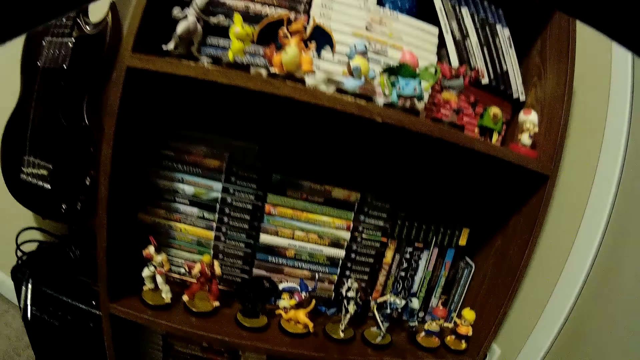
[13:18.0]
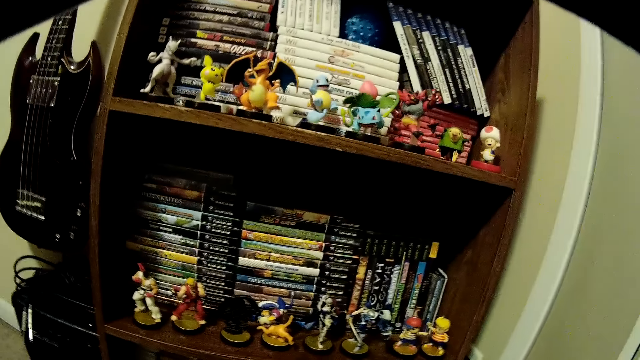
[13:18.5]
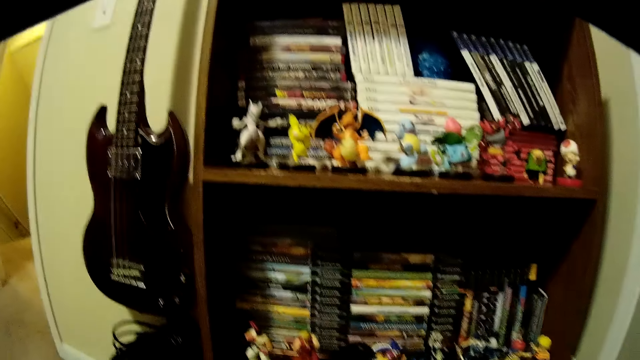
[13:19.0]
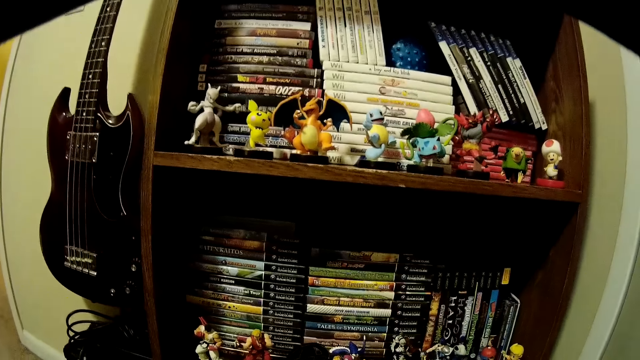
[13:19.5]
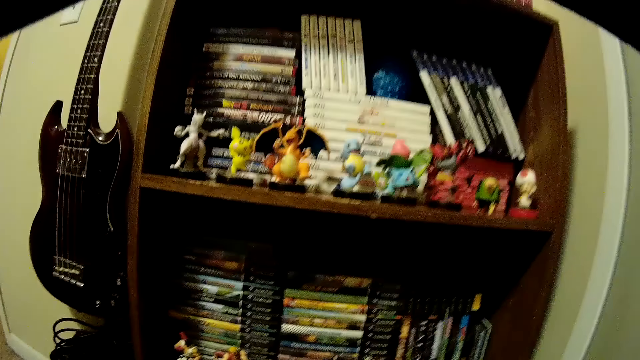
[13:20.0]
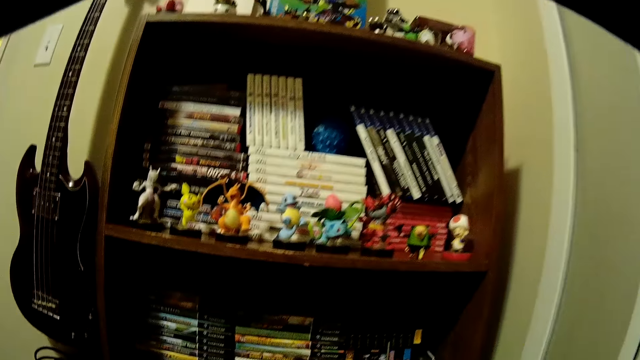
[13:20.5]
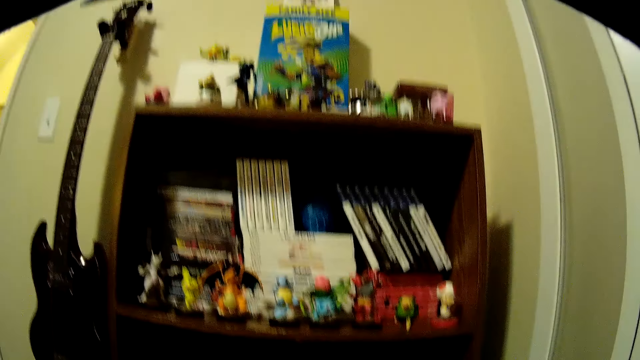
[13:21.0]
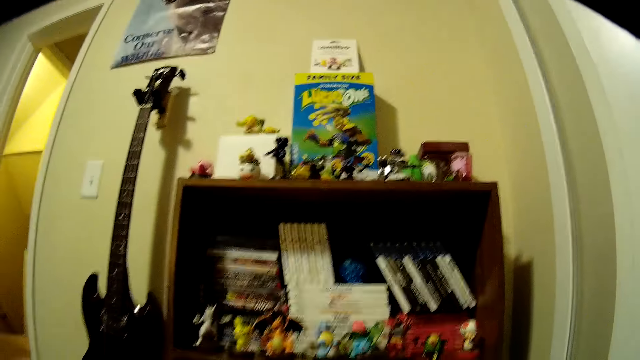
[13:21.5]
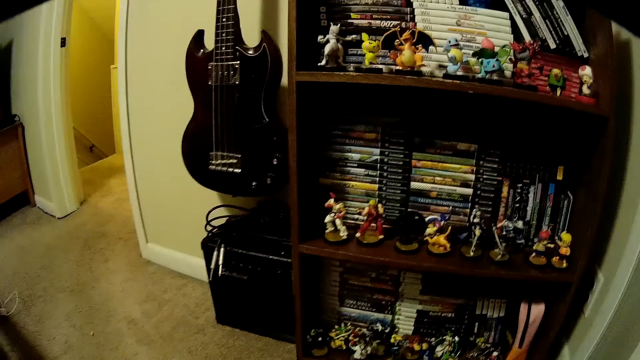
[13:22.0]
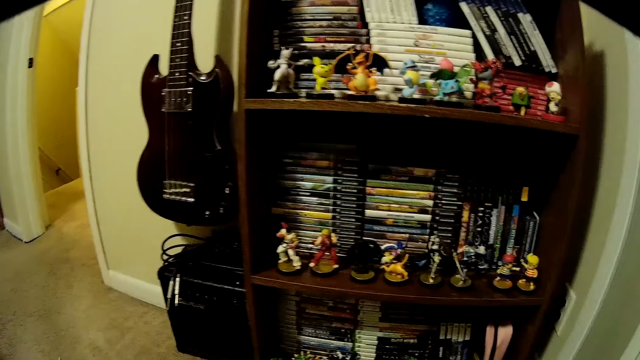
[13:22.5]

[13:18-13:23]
The camera wearer looks around the book shelf.

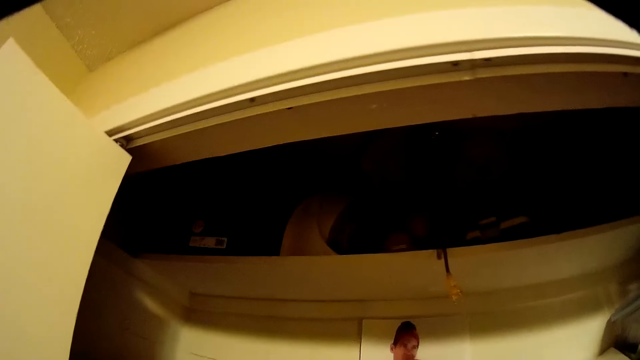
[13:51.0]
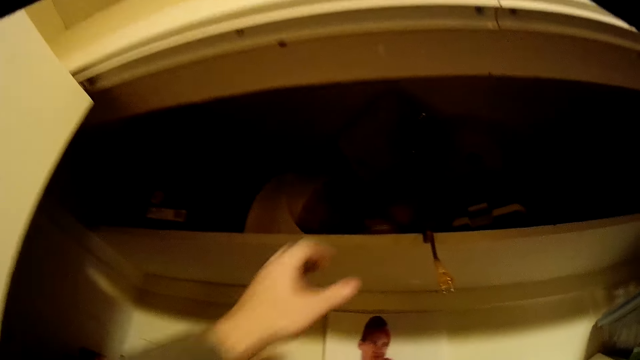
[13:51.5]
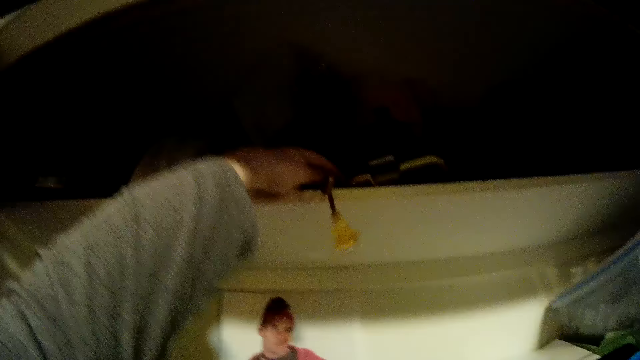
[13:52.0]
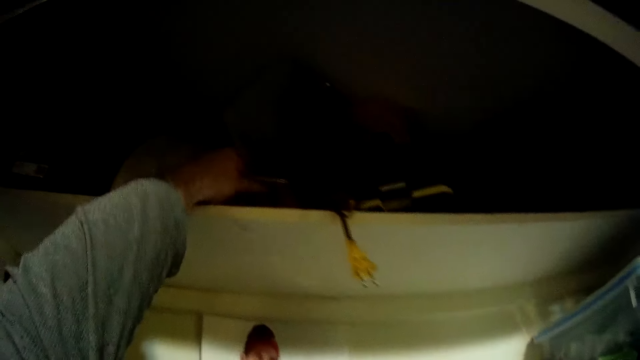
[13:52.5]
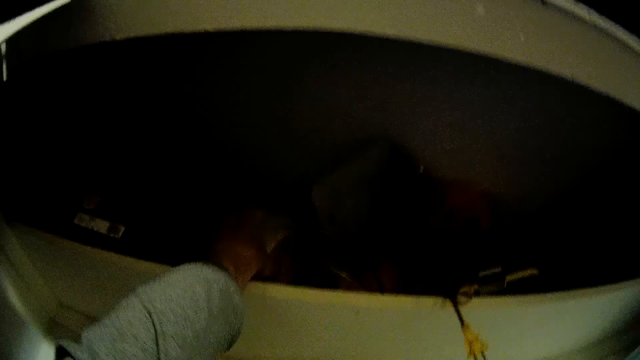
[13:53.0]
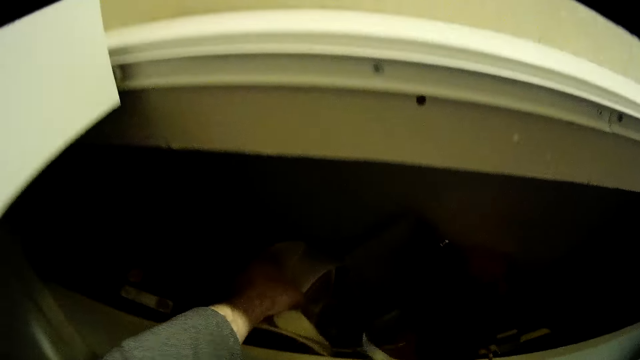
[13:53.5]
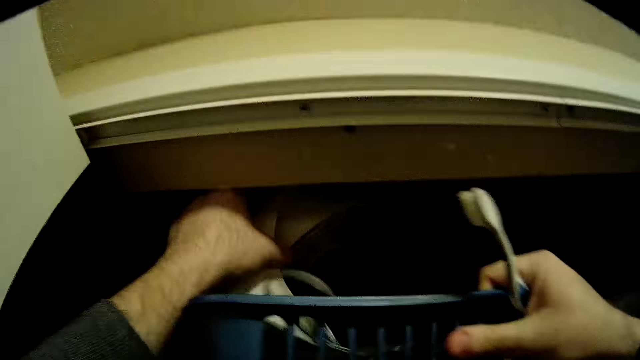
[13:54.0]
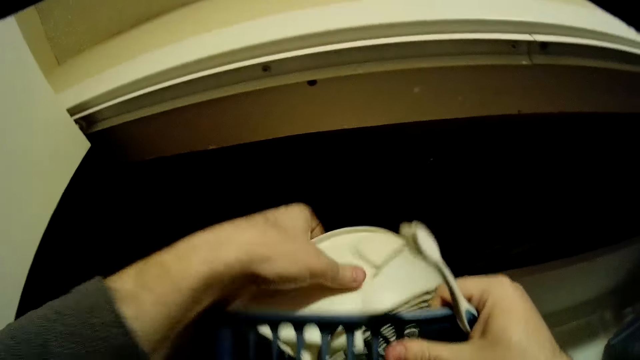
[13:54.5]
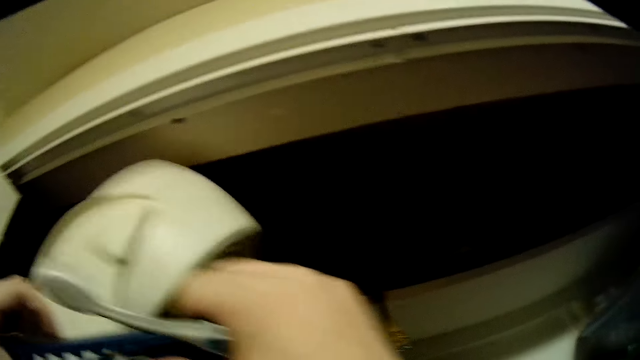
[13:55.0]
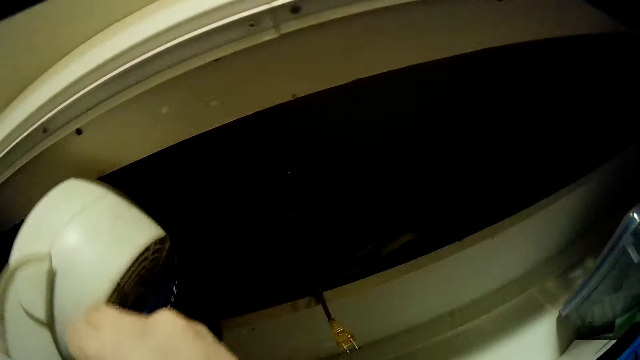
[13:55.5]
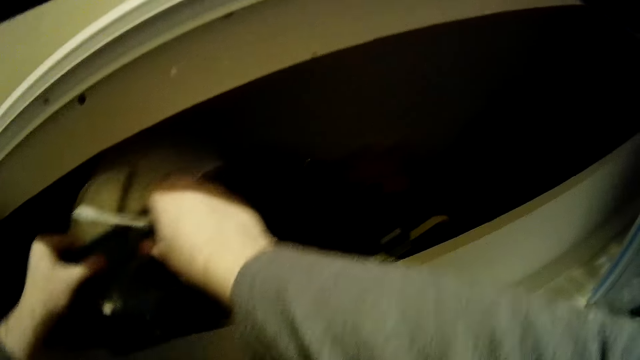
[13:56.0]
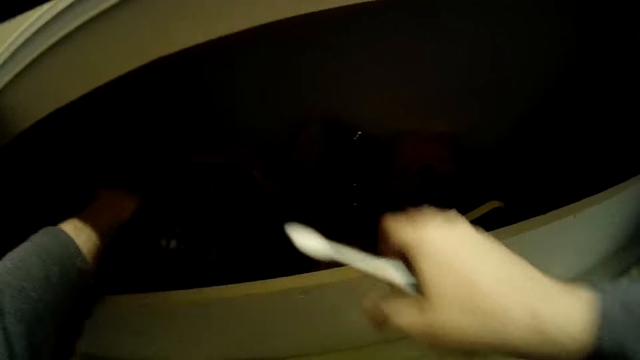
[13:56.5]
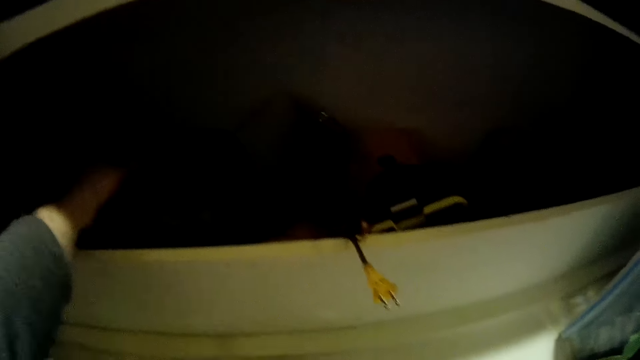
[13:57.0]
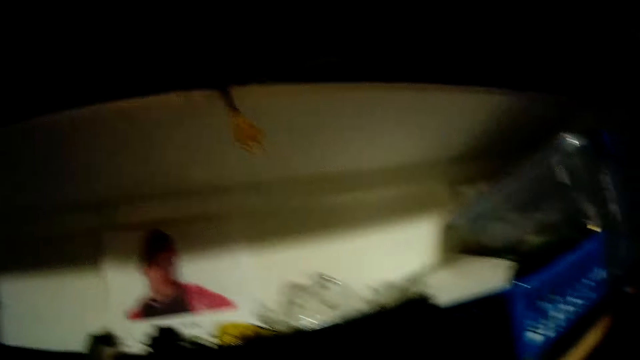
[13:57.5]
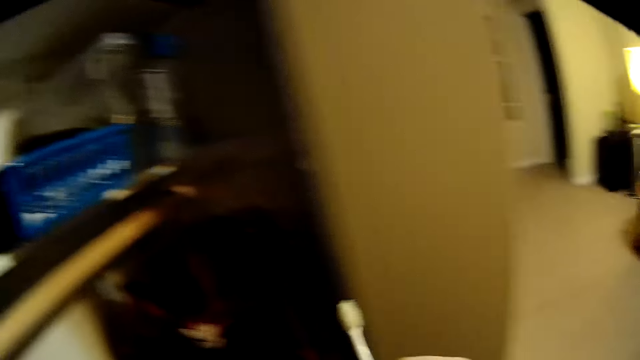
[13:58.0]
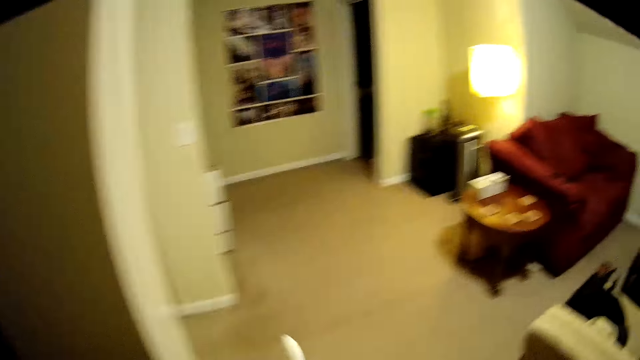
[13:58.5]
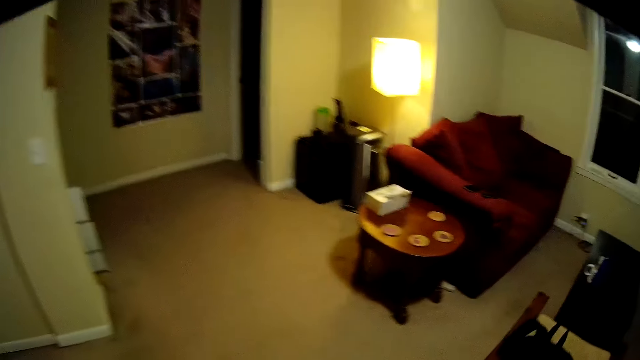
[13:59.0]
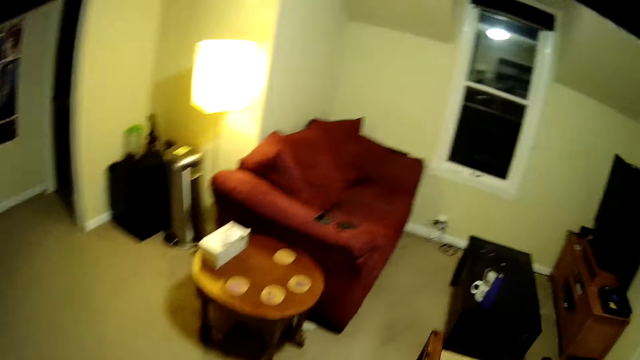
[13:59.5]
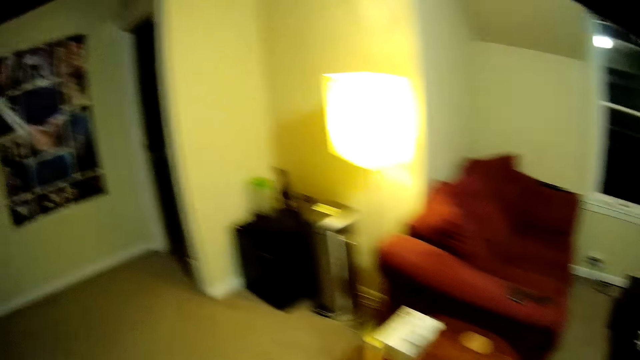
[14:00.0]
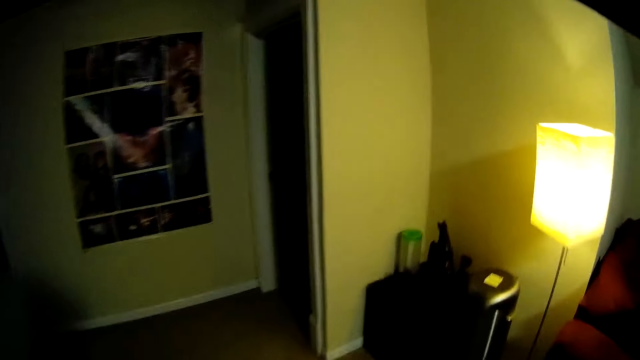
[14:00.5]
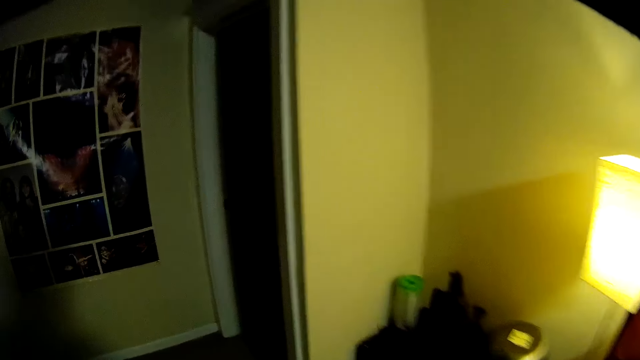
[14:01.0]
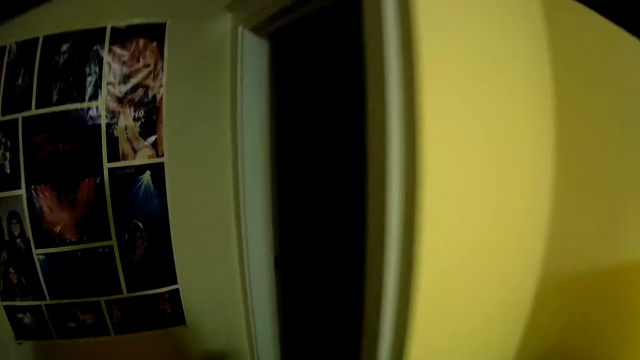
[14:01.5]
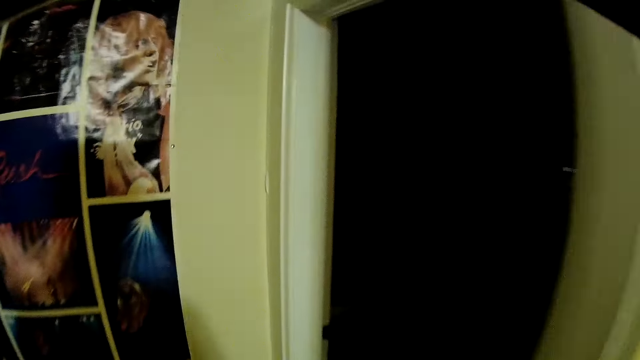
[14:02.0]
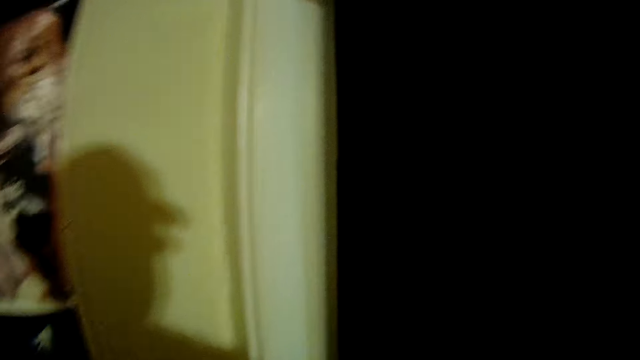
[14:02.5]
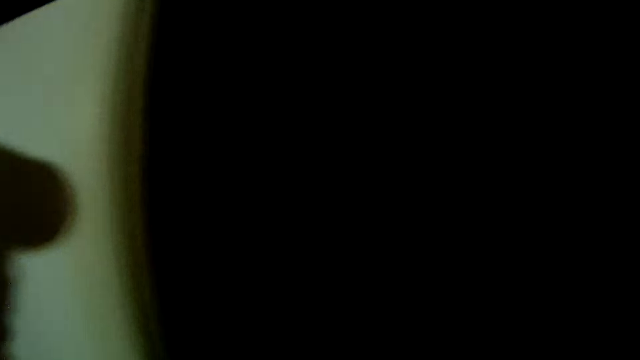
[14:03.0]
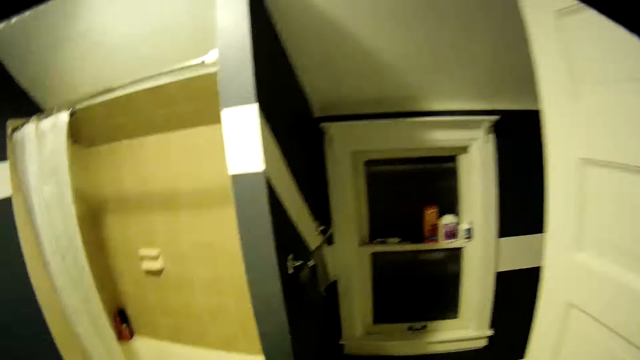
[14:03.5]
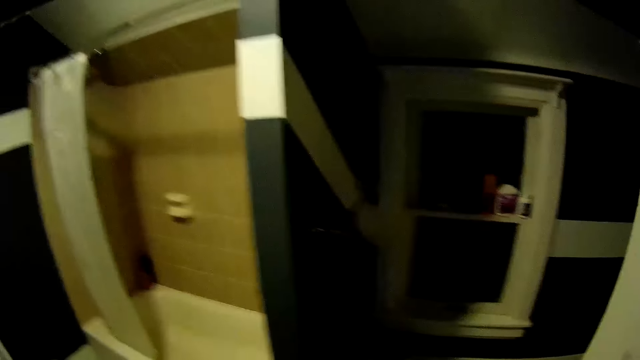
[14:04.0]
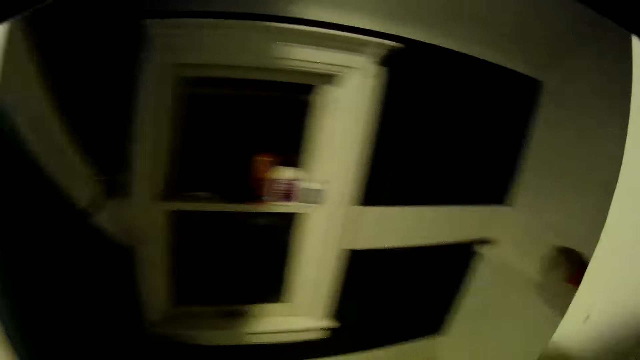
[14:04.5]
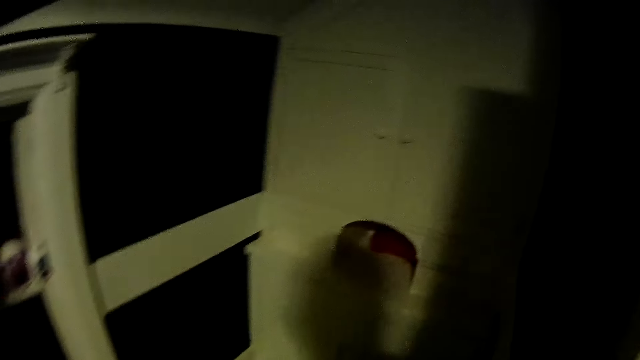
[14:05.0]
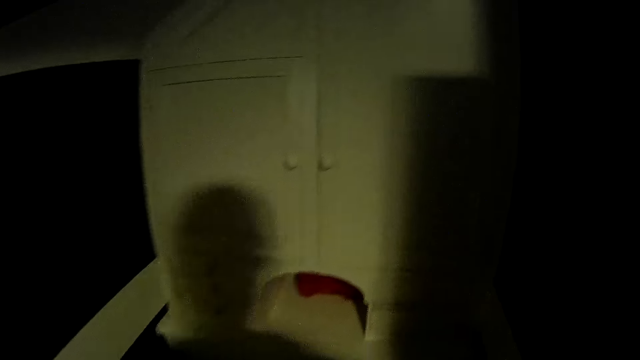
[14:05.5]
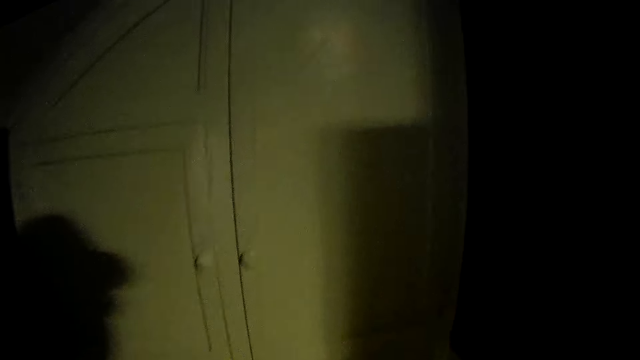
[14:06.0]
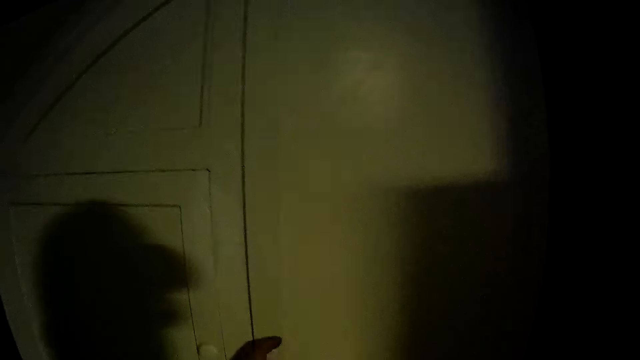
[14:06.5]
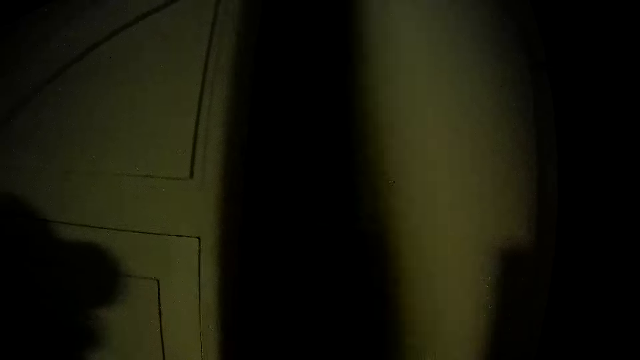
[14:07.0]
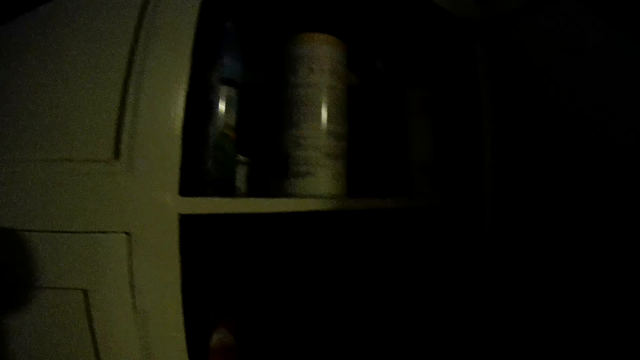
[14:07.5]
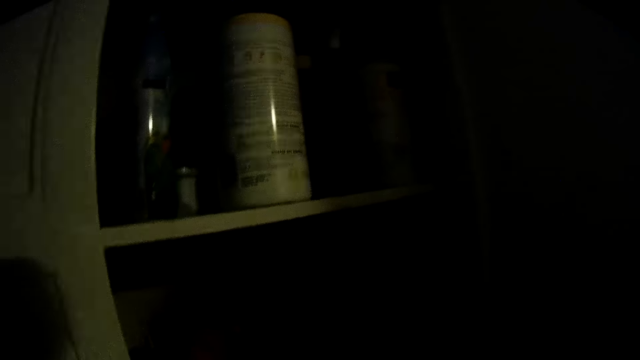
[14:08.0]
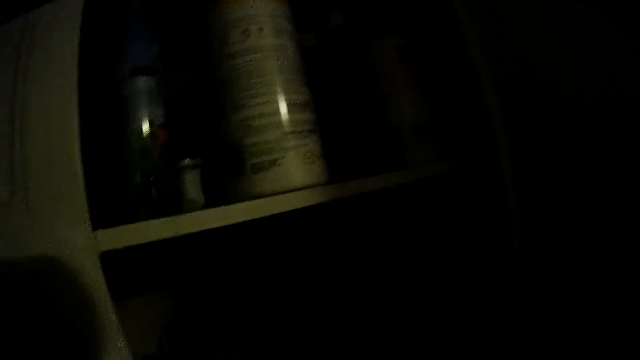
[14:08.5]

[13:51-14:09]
The camera wearer positions something in the wardrobe. They search the closet. They pick an object and put the object in the basket. They drop the basket in the closet. They walk inside the house. They turn the lights on in the house room. They walk towards the wardrobe in the room. They open the wardrobe doors.
